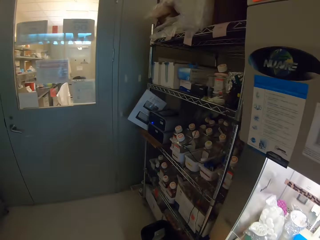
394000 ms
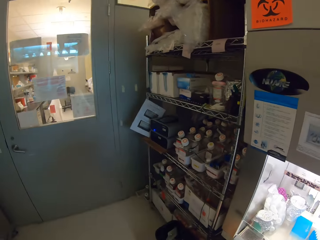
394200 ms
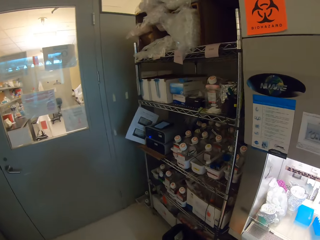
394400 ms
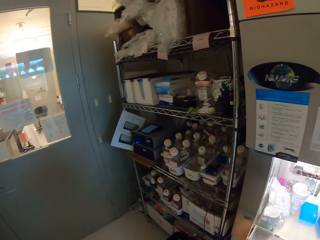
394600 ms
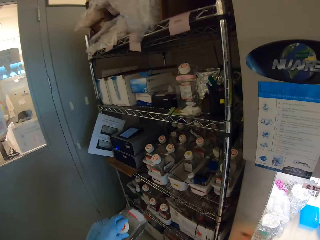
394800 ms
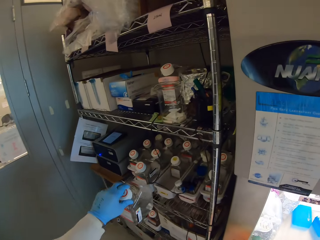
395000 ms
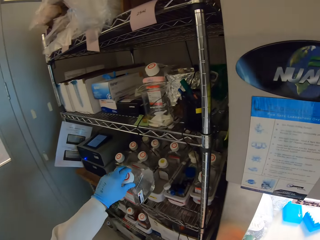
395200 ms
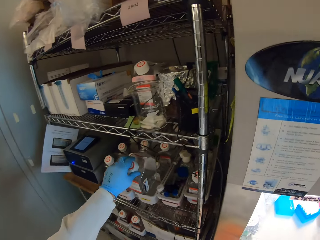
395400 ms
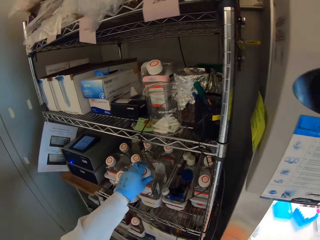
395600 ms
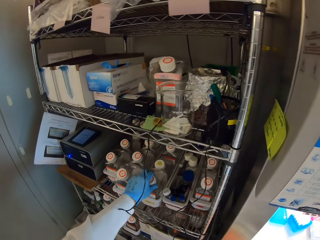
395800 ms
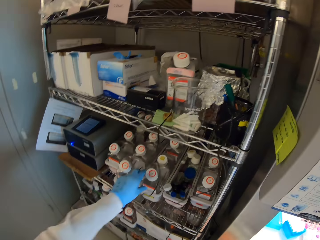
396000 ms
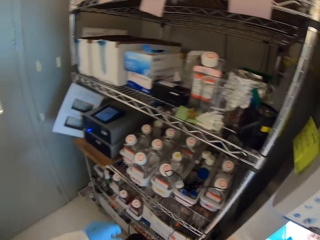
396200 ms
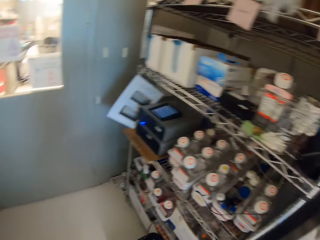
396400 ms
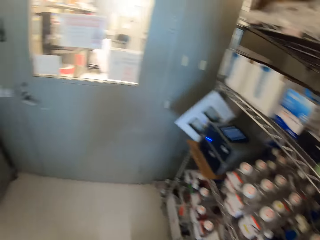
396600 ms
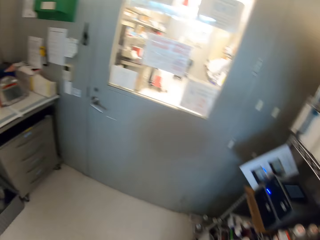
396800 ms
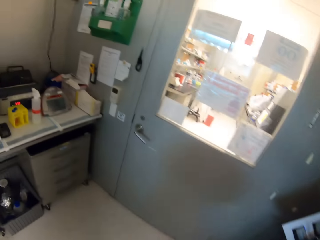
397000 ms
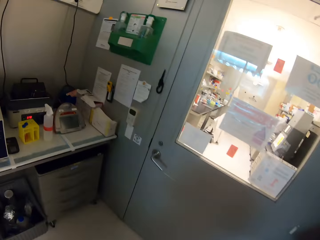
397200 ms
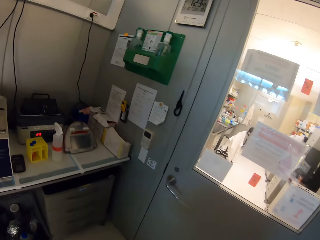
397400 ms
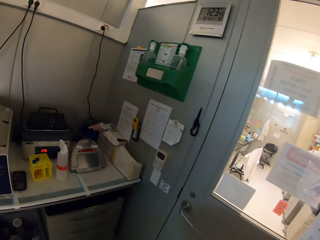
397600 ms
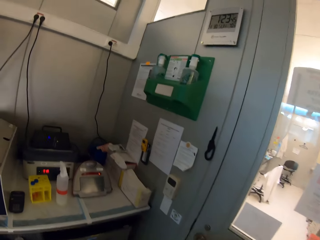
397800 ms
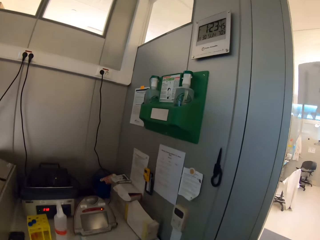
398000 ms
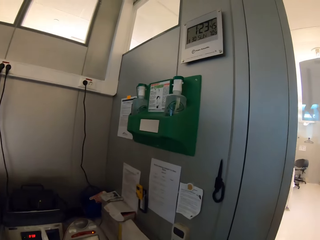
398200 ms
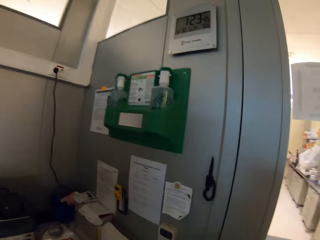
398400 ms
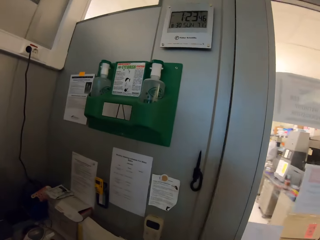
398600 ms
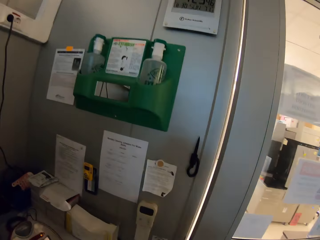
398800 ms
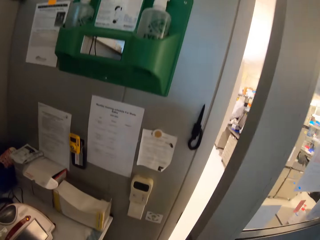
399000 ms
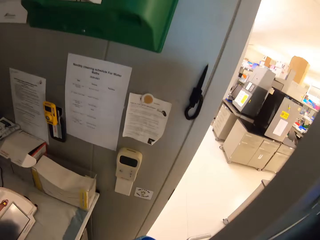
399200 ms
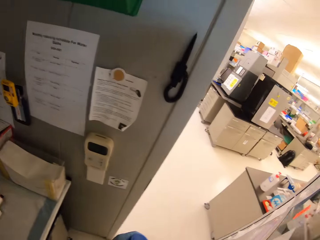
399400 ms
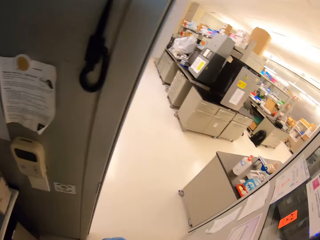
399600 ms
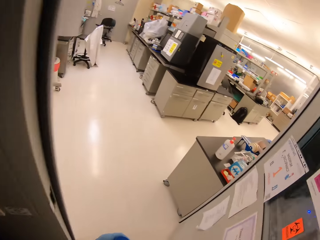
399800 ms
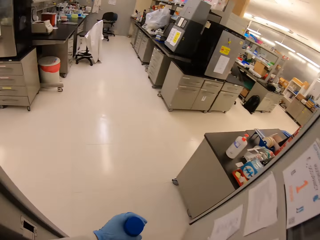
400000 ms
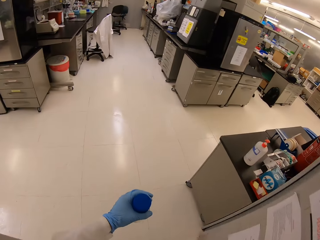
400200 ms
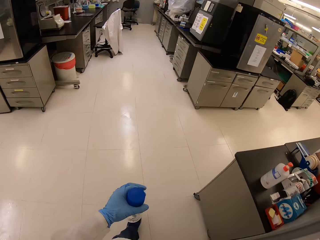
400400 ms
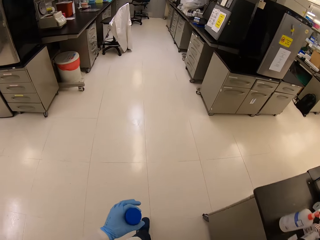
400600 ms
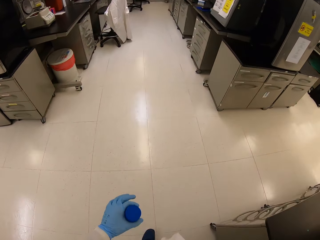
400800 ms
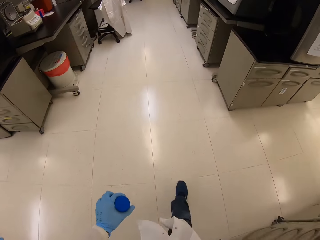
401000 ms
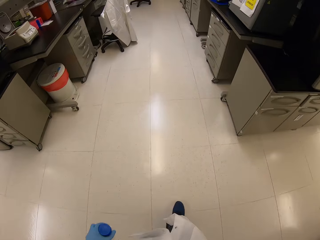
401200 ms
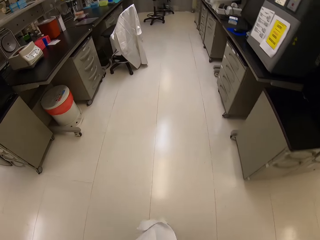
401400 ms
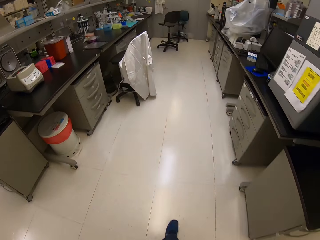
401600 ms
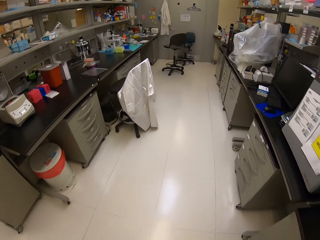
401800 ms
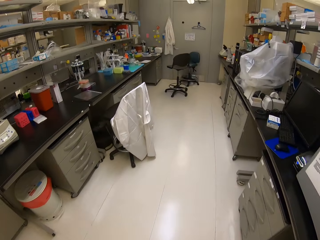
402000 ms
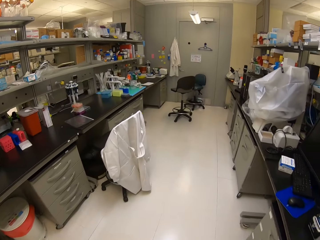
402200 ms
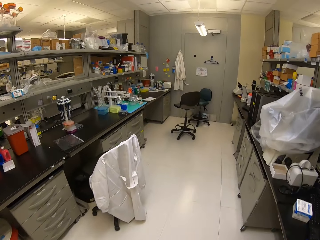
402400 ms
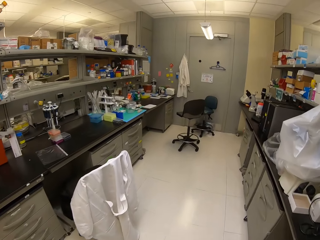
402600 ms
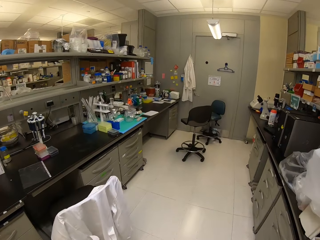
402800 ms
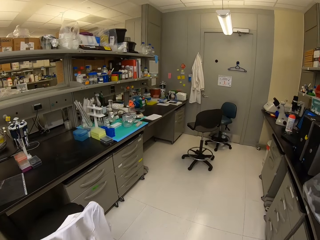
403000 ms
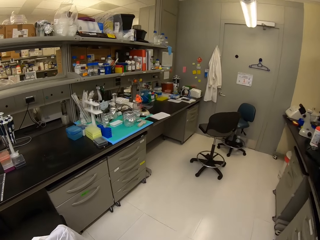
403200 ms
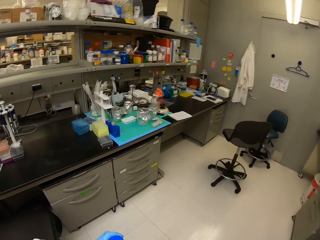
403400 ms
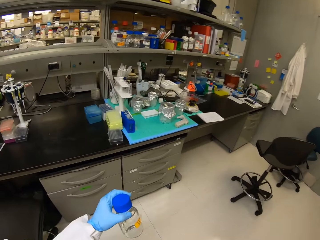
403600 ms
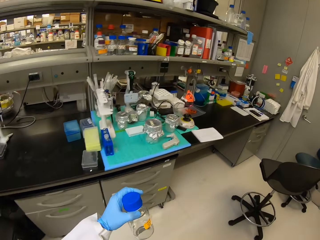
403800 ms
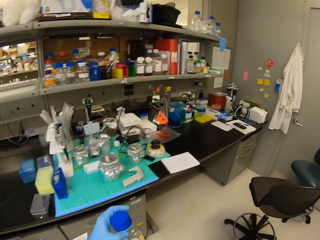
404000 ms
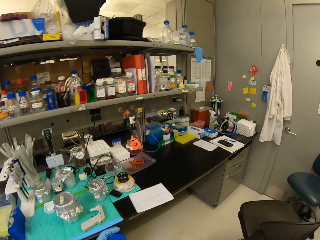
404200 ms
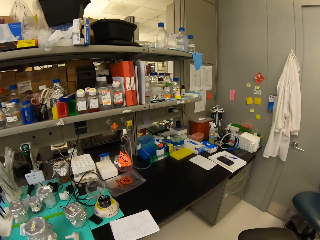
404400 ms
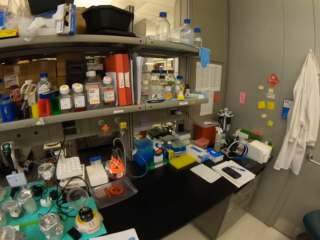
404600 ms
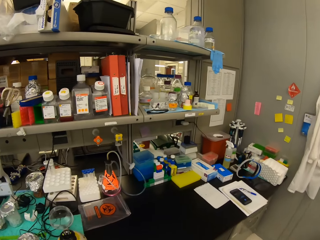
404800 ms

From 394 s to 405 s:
The camera wearer places the bottle in a plastic container in the shelf. They open the door. They walk out. They walk around the laboratory room.

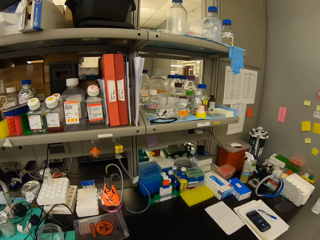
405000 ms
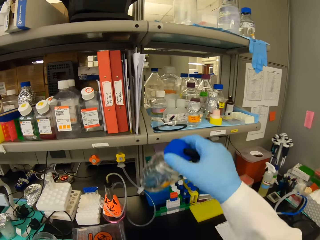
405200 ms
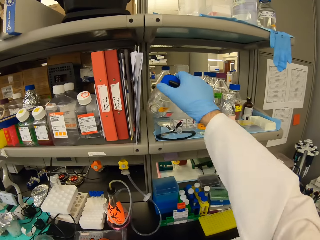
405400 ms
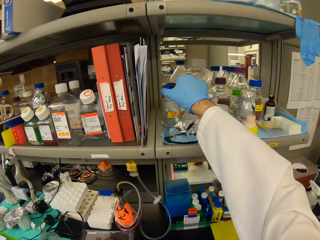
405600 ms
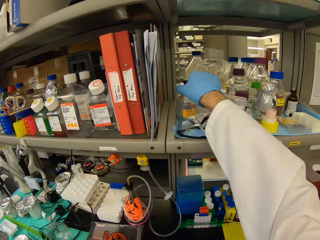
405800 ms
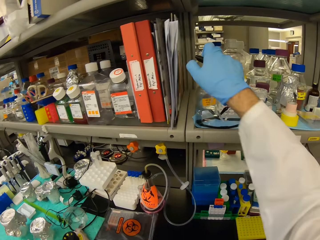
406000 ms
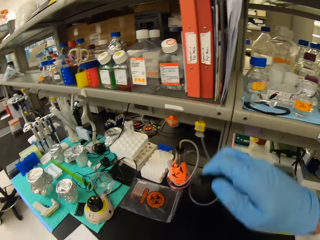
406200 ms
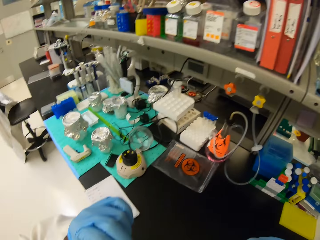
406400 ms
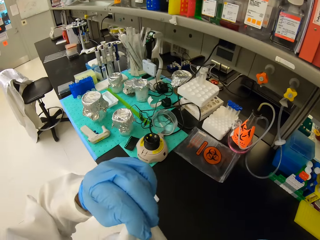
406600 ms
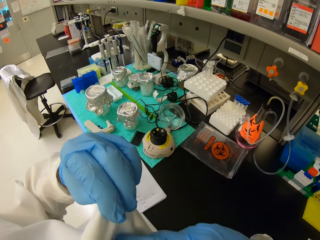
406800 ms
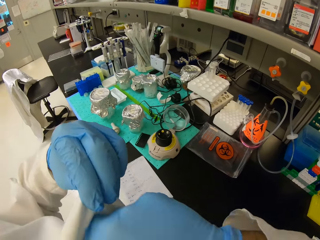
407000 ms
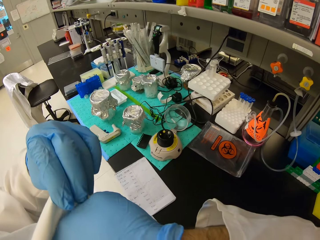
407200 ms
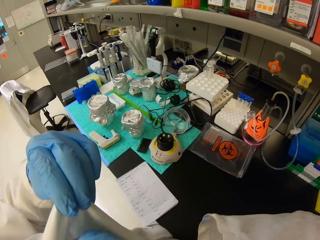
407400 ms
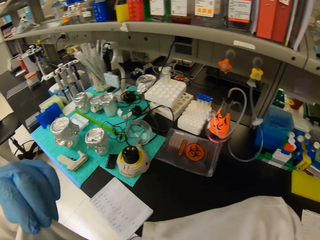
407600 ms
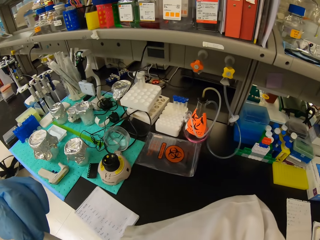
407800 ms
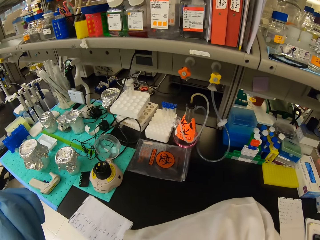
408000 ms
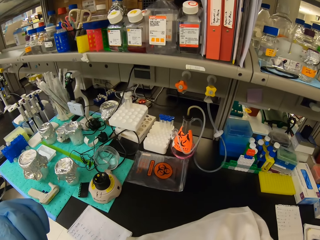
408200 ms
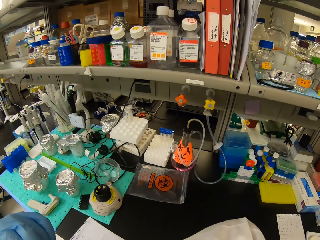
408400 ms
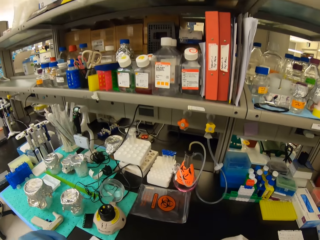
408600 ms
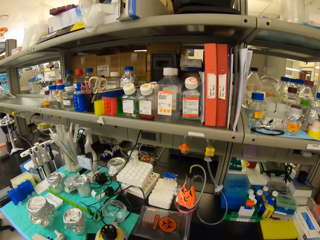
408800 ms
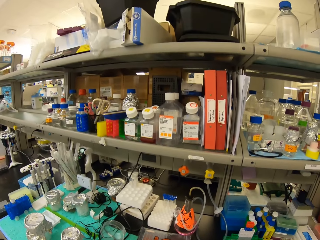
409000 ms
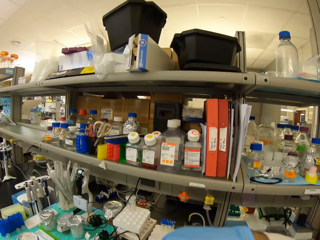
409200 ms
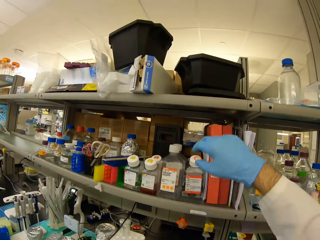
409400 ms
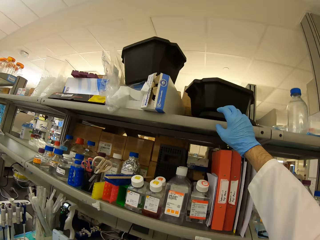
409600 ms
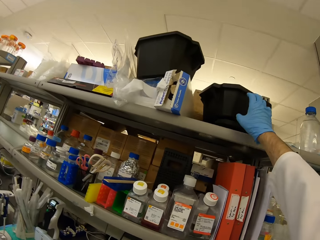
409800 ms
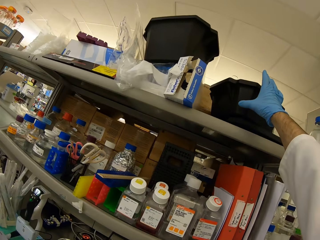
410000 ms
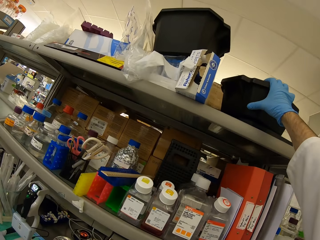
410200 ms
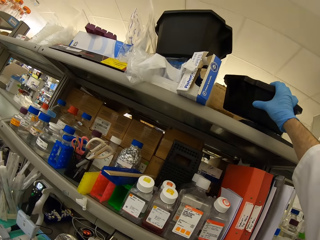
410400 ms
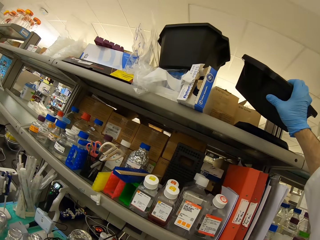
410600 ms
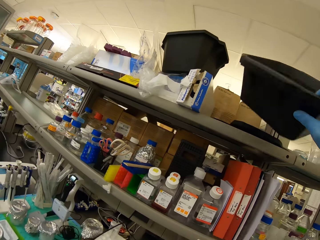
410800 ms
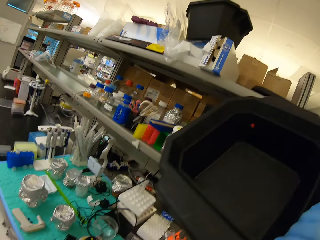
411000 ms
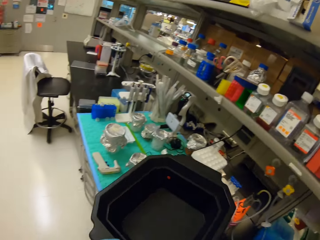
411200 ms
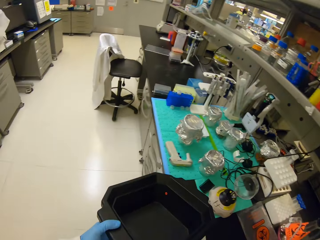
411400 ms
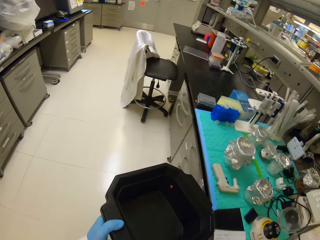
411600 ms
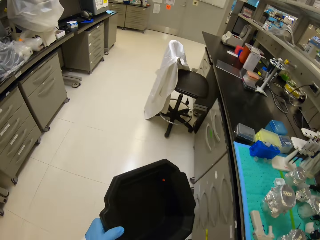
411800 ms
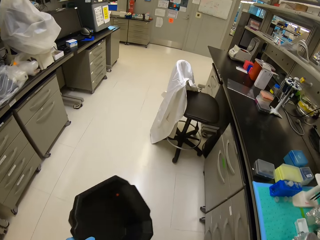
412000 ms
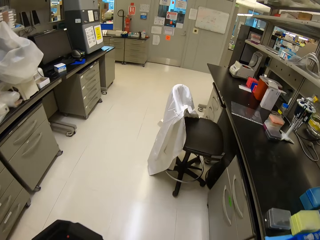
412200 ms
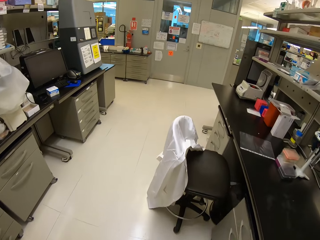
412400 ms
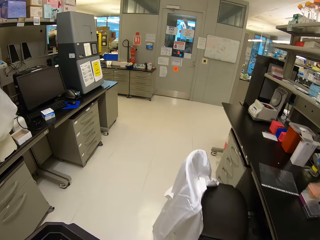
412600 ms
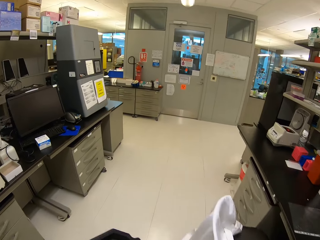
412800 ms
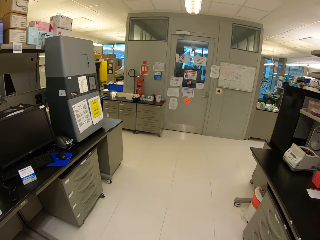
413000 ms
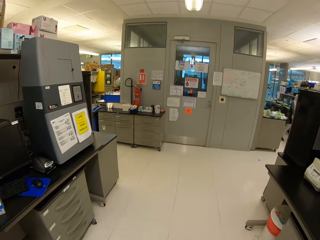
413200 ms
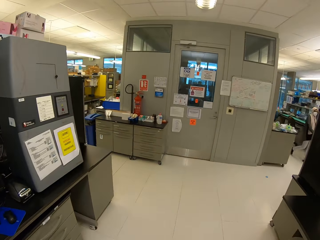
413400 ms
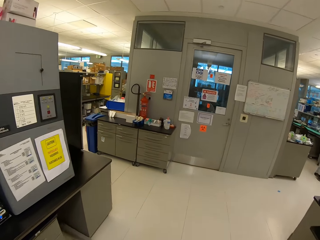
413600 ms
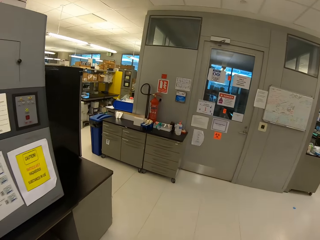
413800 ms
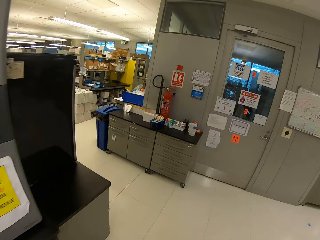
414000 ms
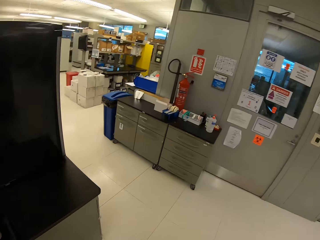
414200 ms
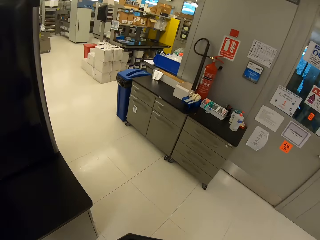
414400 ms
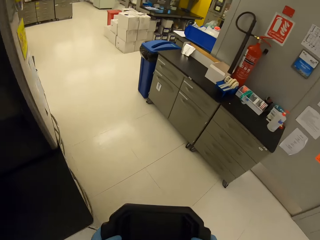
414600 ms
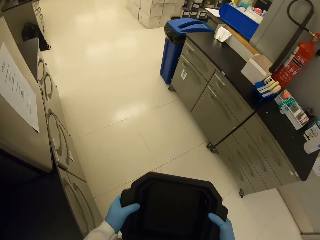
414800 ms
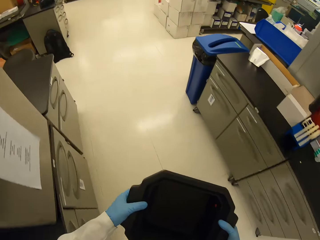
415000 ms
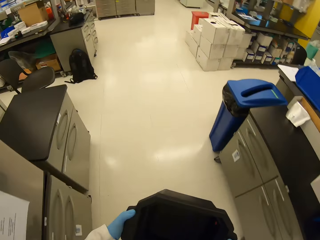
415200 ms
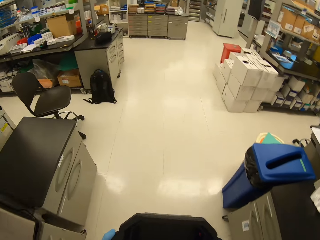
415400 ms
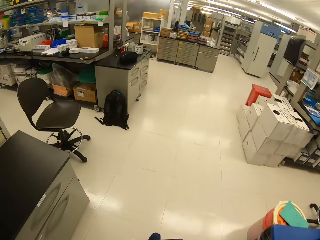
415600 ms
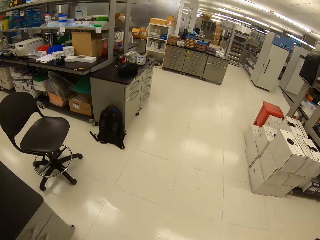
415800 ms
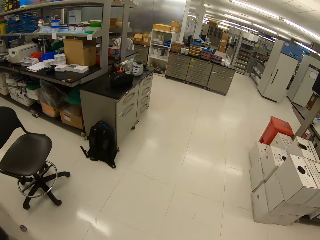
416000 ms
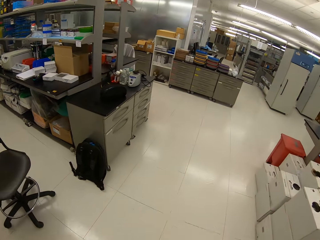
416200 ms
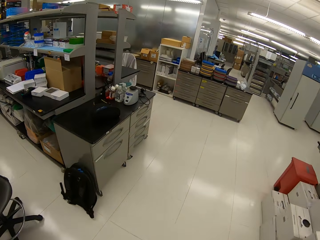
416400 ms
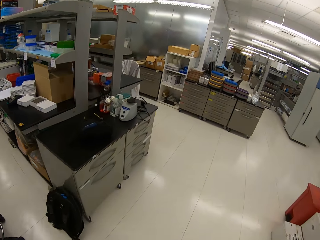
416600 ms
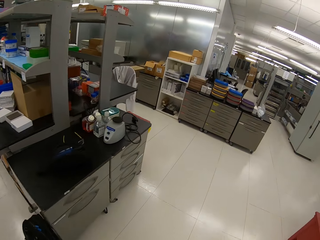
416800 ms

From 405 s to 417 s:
The camera wearer places the bottle on the shelf. They put the pen in the laboratory coat. They pick up a plastic tray on the shelf. They walk around the laboratory room.
